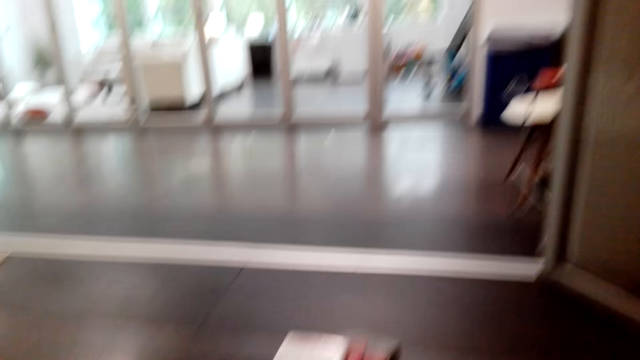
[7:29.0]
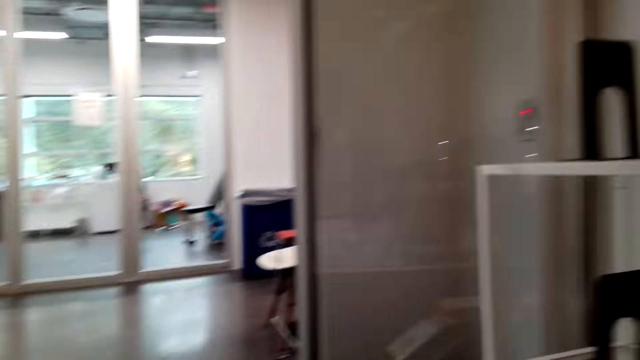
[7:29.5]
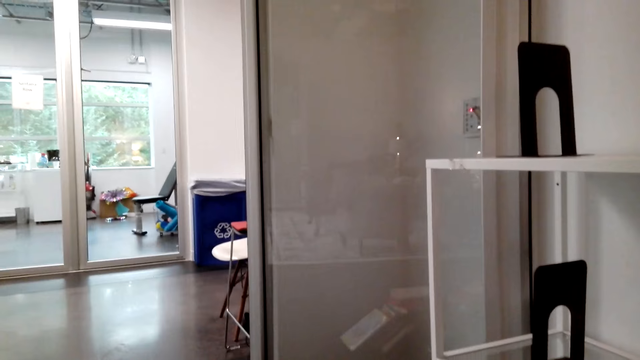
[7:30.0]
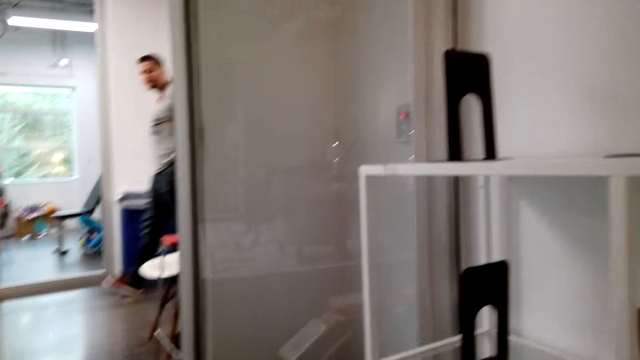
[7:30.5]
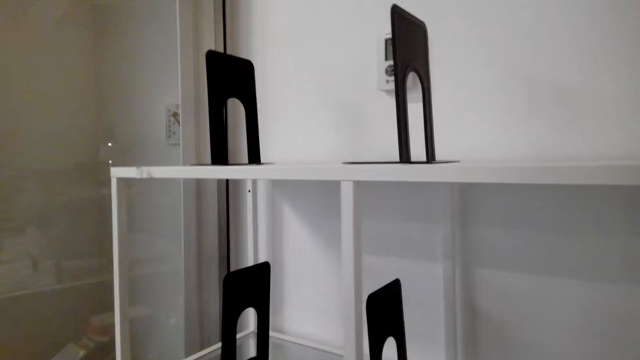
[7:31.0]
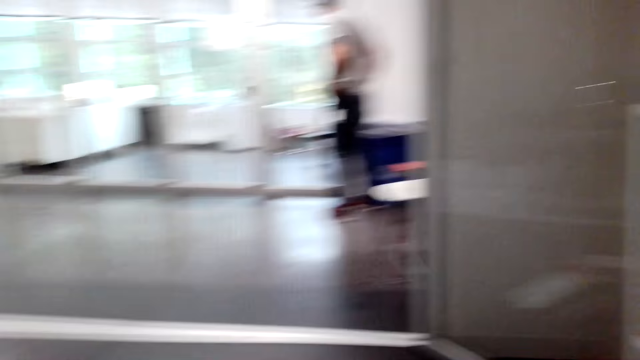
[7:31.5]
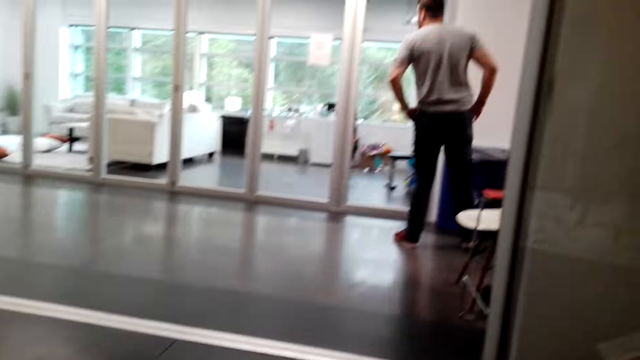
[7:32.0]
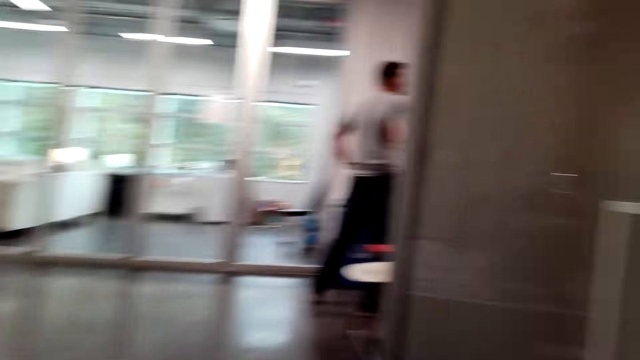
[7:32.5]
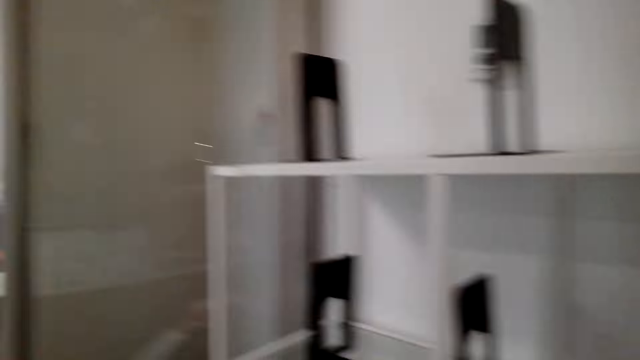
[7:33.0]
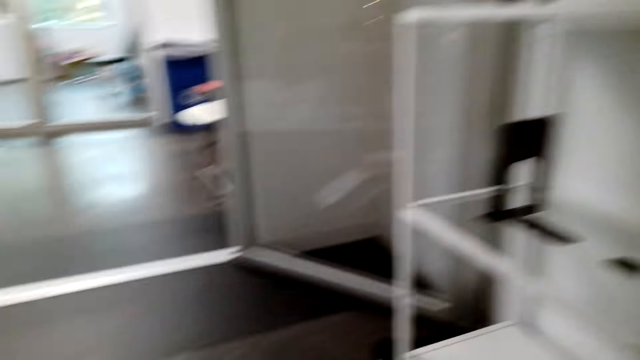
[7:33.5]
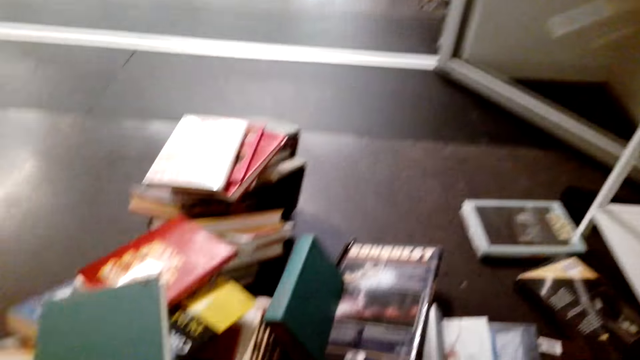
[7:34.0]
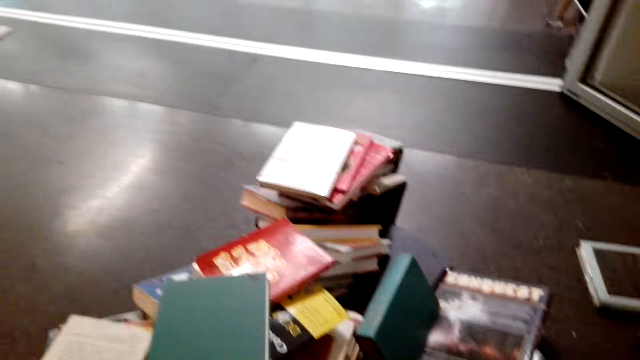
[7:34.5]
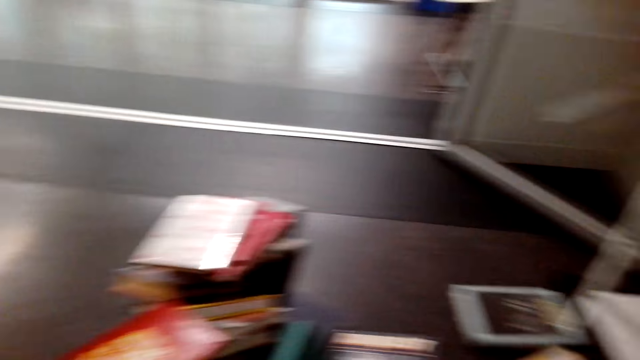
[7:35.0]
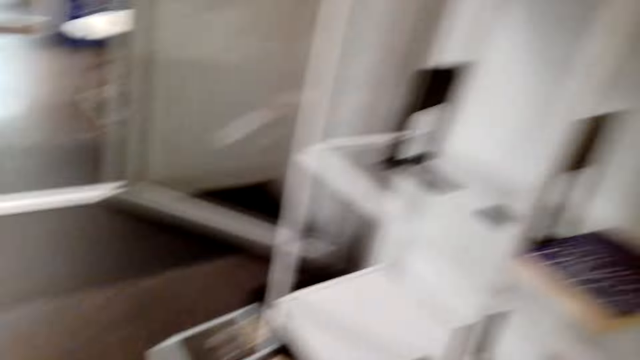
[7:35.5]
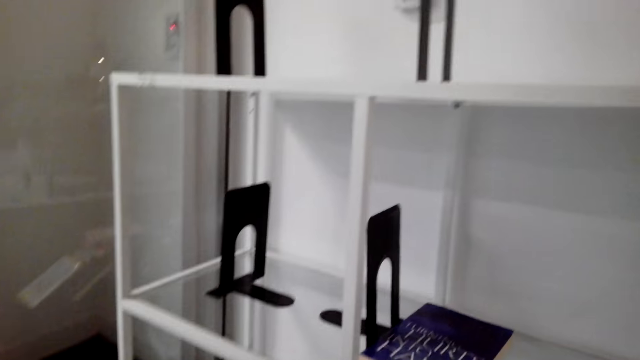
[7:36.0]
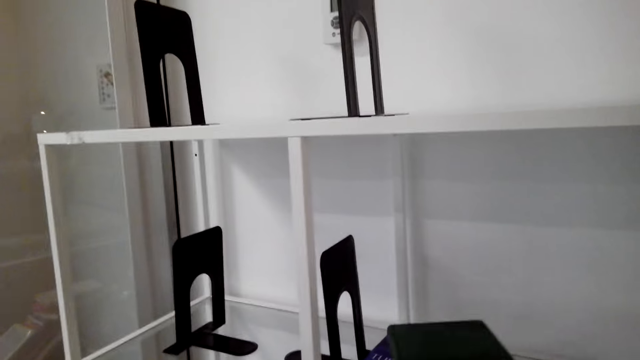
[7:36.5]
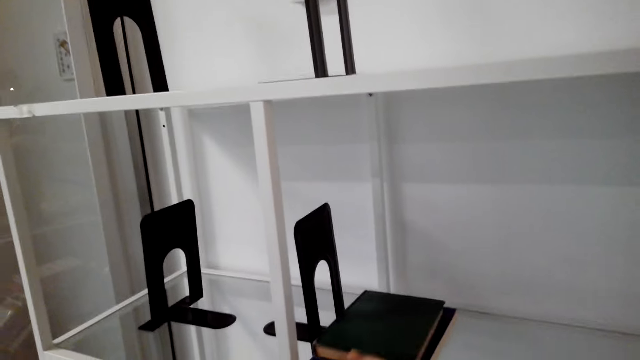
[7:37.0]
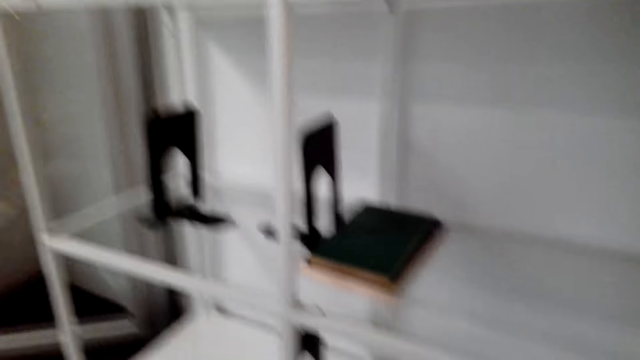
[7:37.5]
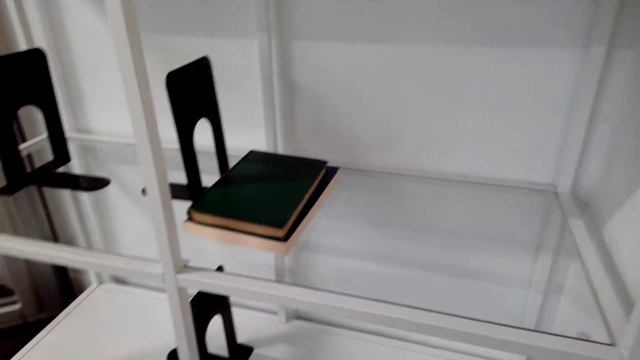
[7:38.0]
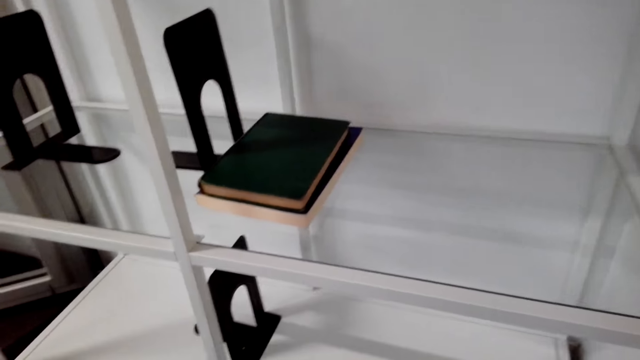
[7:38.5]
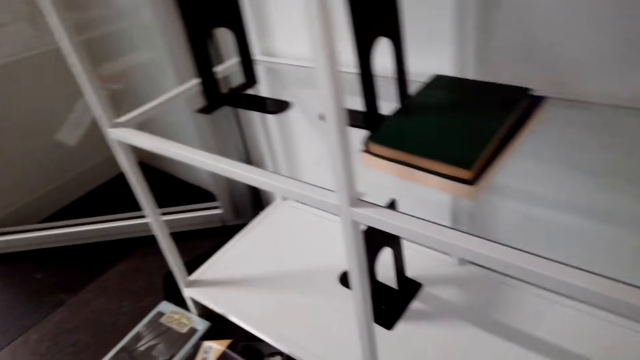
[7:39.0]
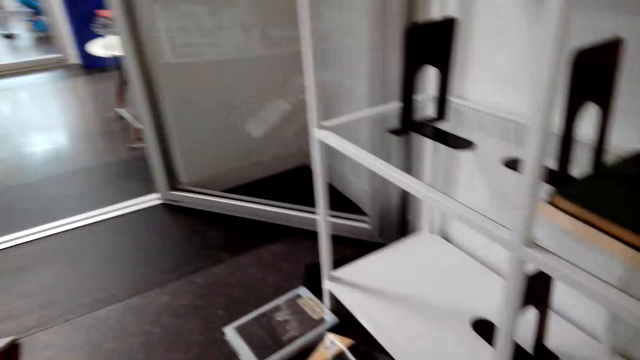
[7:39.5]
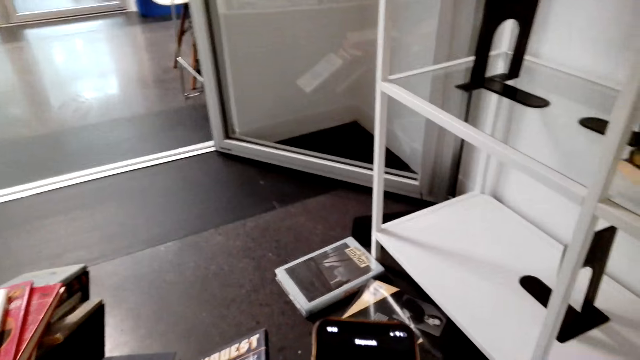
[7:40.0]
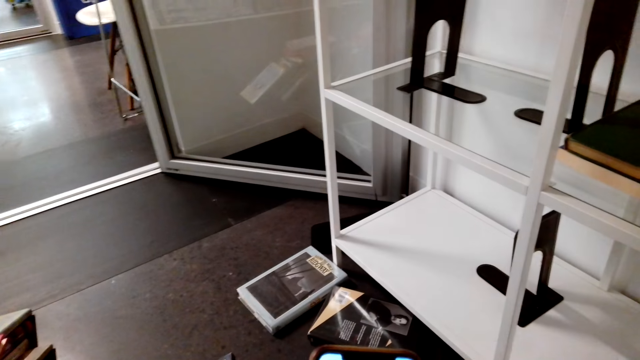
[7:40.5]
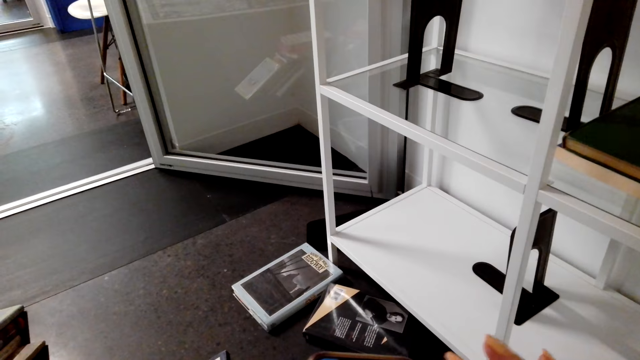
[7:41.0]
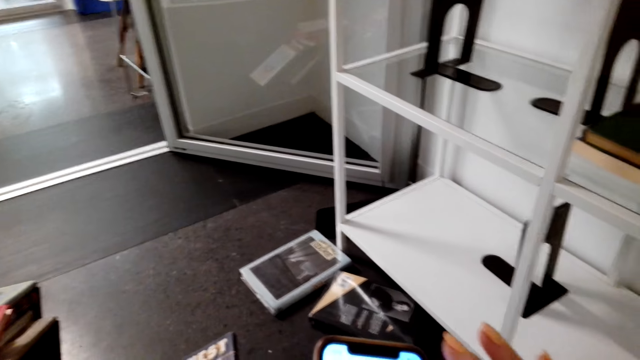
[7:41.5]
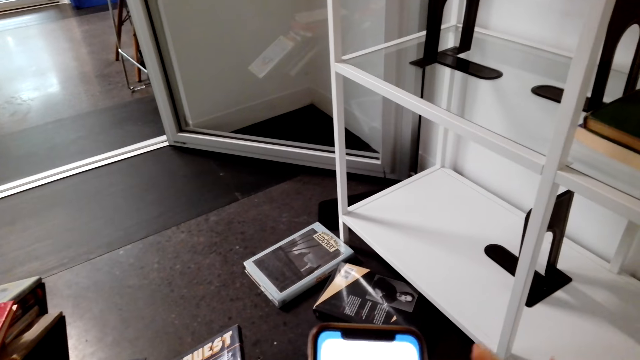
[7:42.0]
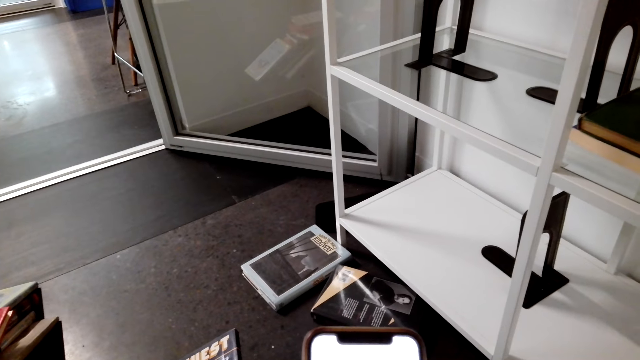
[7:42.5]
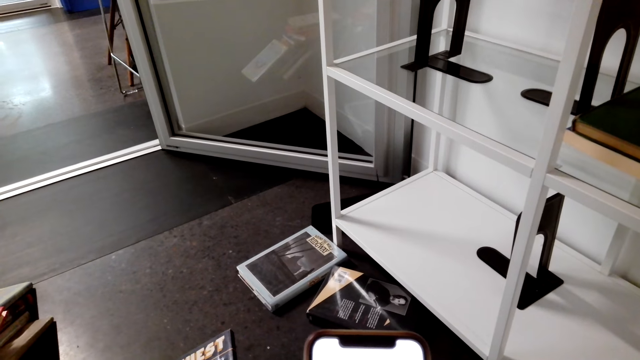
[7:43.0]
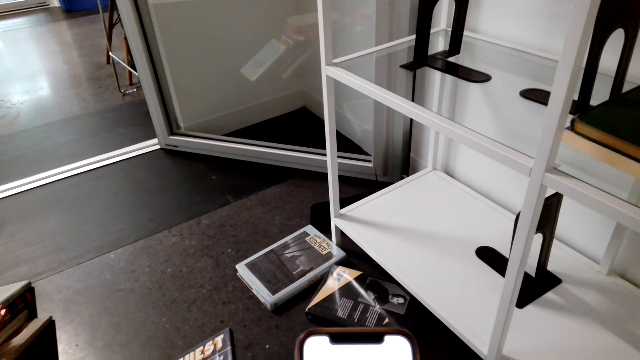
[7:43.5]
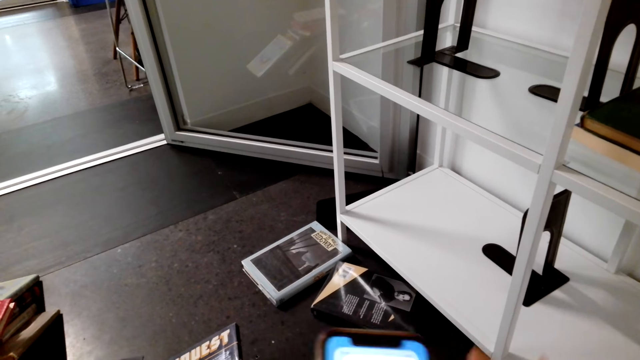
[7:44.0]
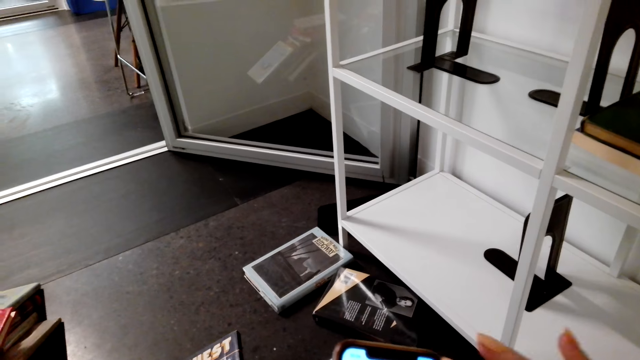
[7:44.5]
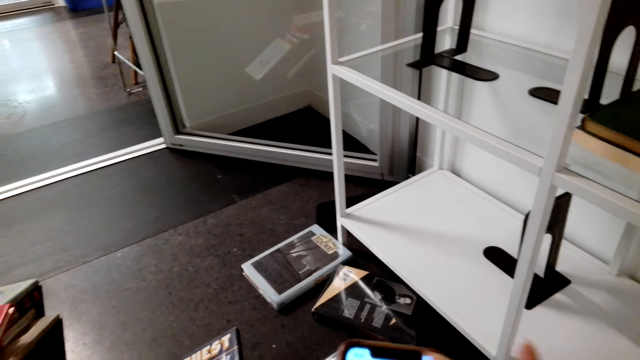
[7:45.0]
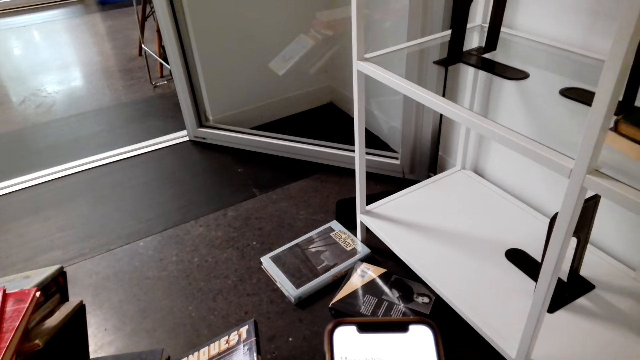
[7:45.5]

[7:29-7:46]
A man walks on the floor. The camera wearer stands on the floor. She puts the story book in the bookshelf. She stands on the floor. She operates her phone with her right hand.

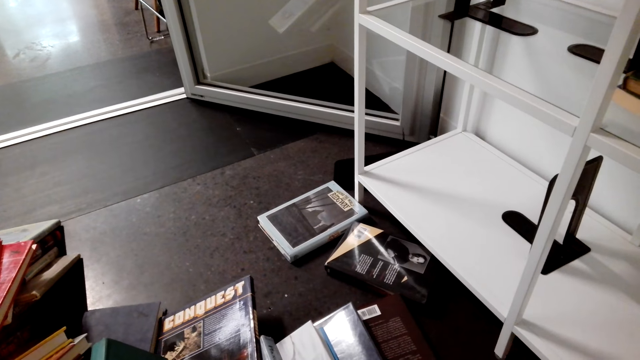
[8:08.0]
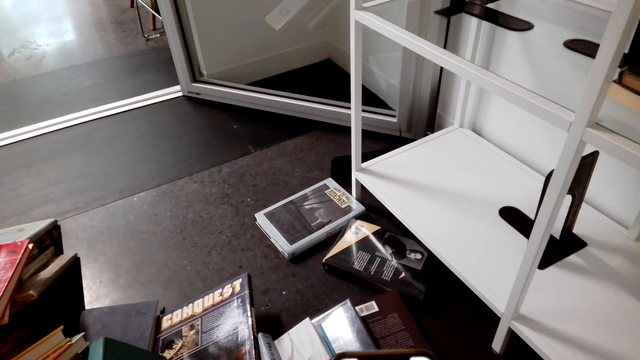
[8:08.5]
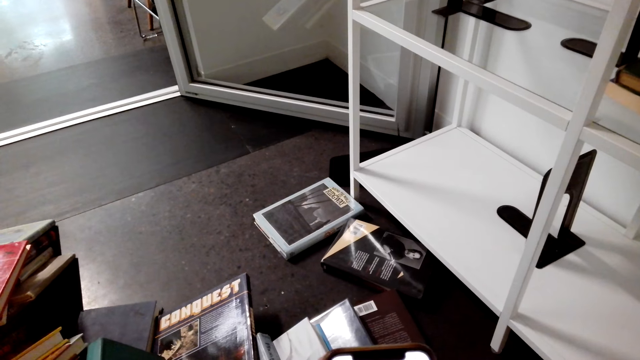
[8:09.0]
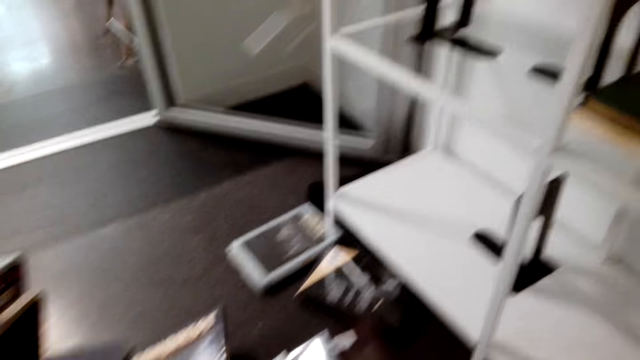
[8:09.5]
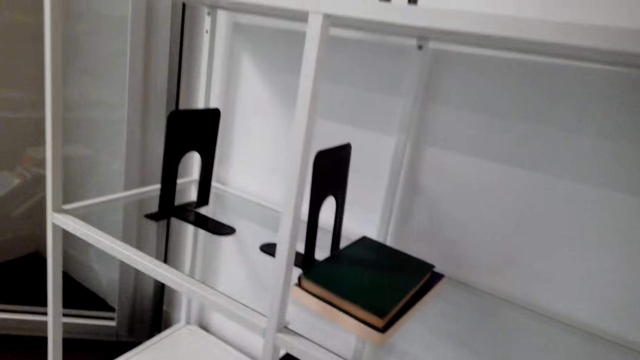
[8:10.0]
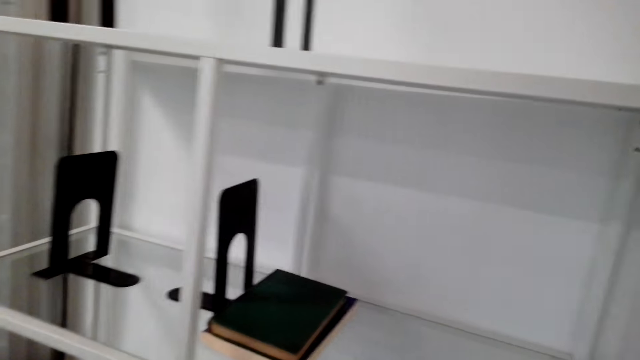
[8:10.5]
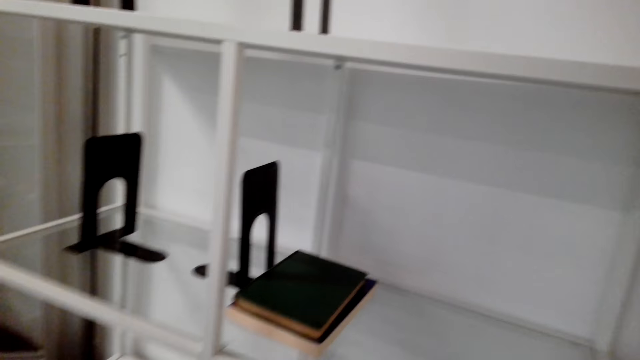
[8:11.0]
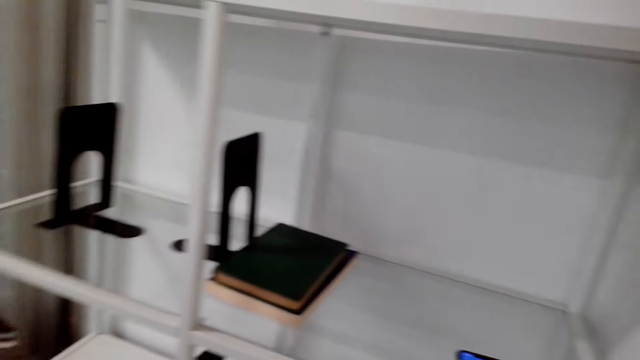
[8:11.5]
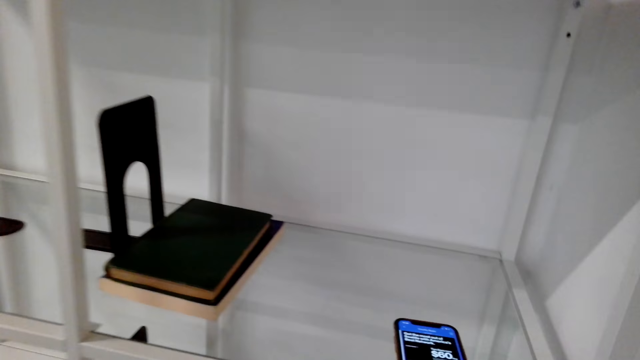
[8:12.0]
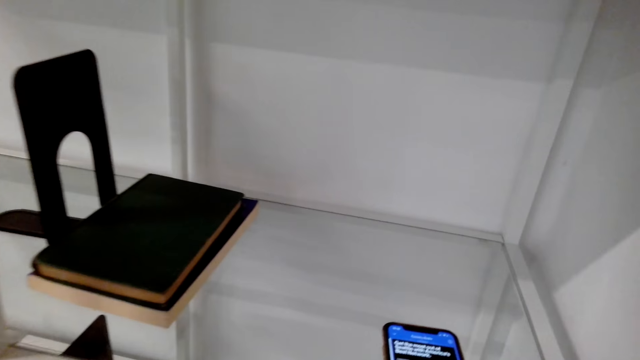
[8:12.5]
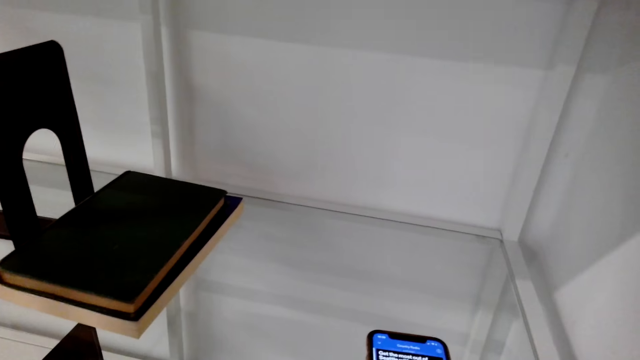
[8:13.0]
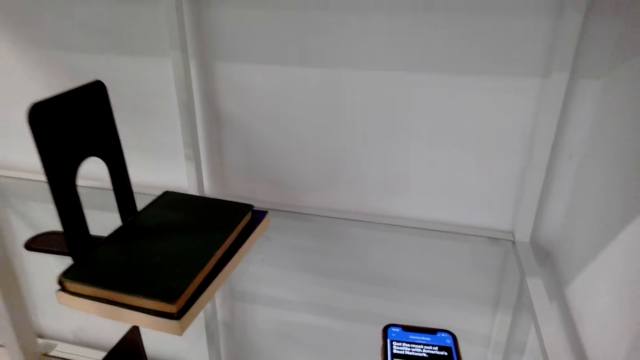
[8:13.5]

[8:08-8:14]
The camera wearer stands on the floor. She puts her phone in the bookshelf.
